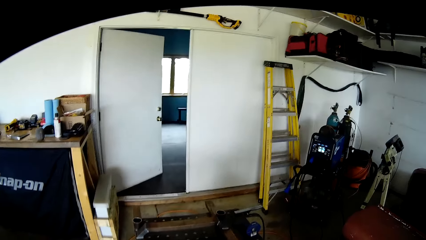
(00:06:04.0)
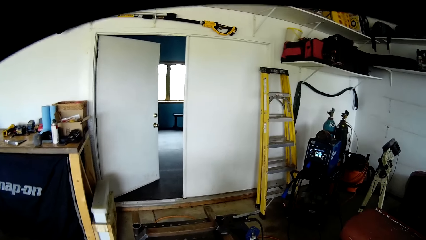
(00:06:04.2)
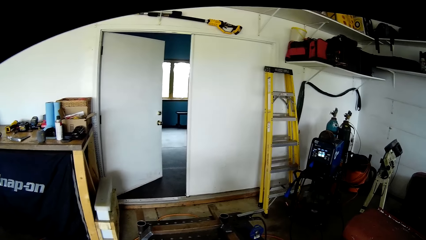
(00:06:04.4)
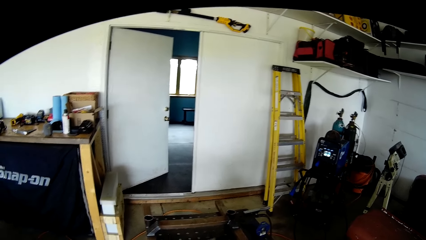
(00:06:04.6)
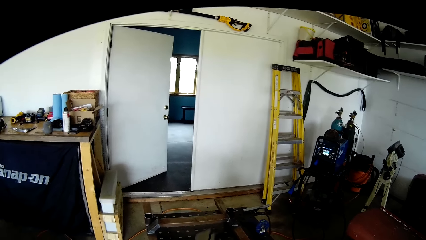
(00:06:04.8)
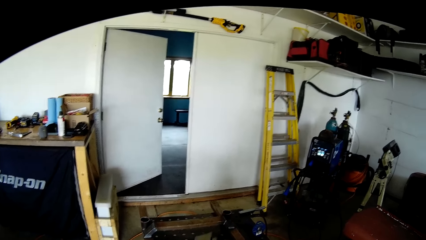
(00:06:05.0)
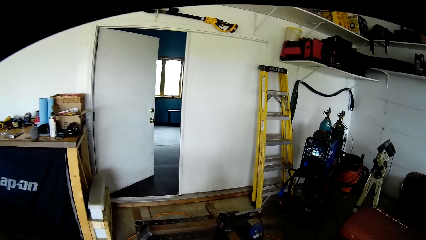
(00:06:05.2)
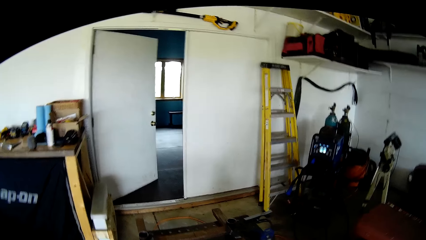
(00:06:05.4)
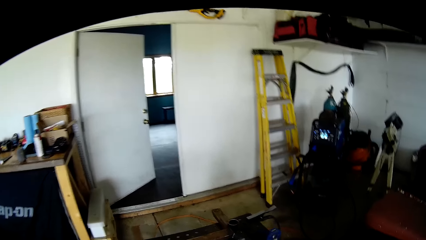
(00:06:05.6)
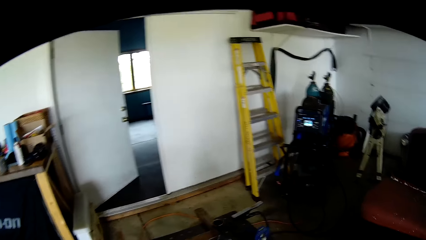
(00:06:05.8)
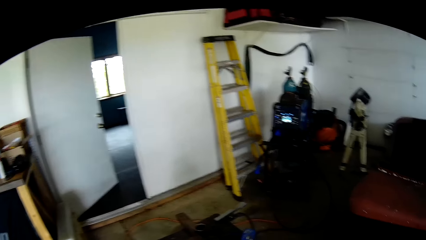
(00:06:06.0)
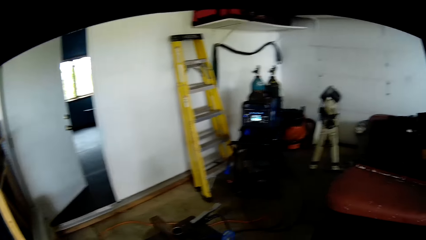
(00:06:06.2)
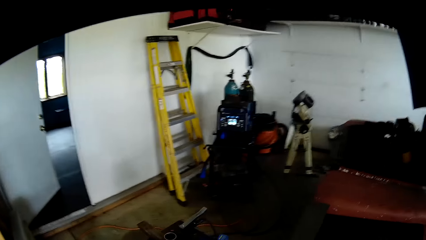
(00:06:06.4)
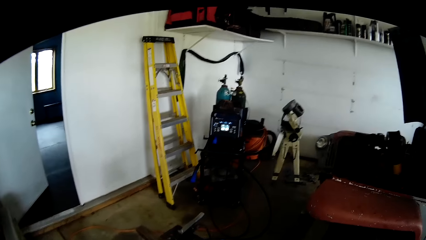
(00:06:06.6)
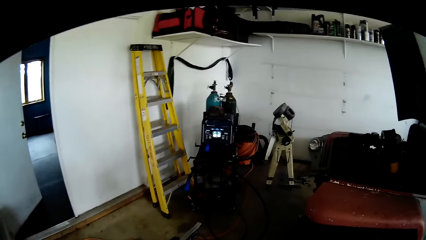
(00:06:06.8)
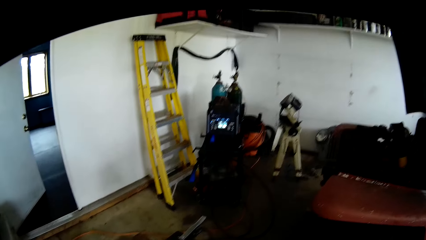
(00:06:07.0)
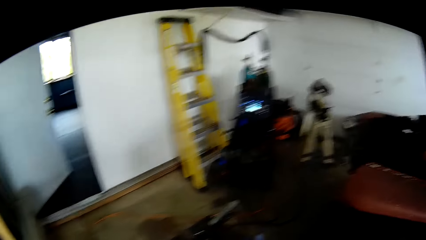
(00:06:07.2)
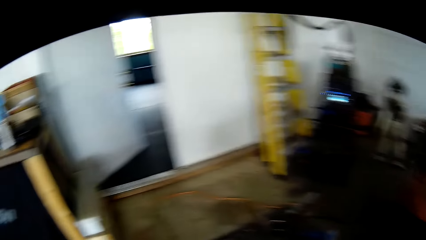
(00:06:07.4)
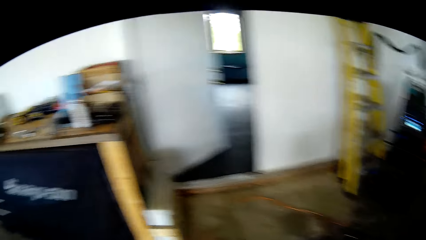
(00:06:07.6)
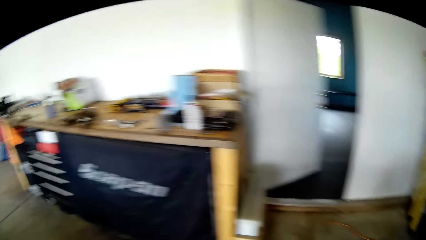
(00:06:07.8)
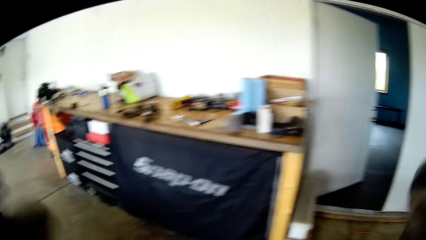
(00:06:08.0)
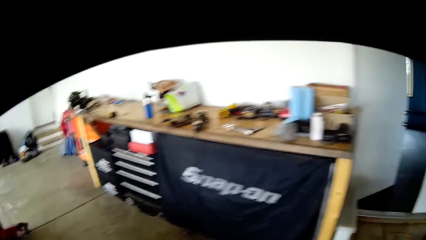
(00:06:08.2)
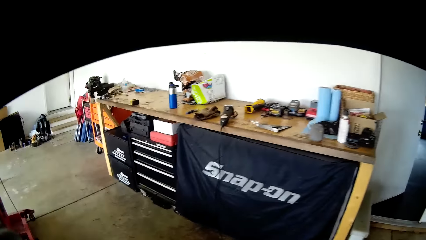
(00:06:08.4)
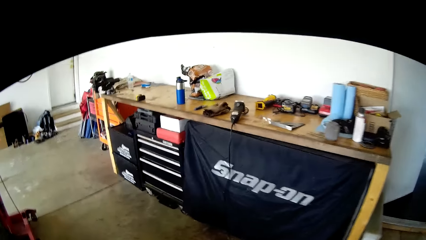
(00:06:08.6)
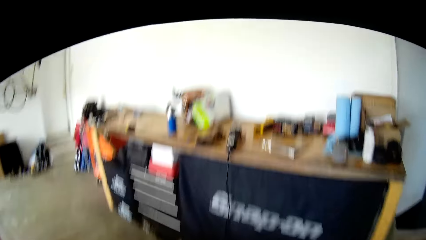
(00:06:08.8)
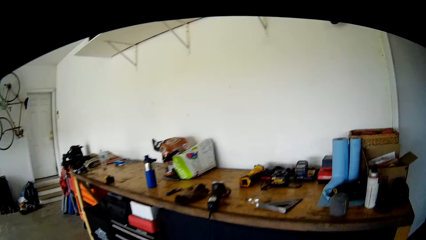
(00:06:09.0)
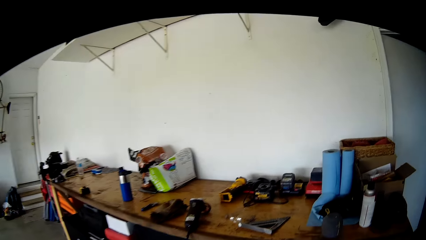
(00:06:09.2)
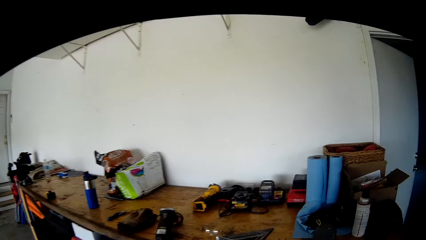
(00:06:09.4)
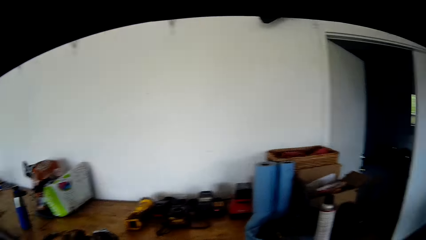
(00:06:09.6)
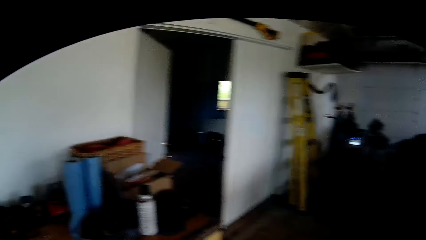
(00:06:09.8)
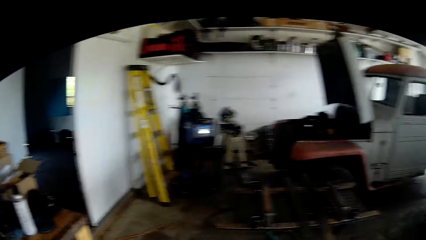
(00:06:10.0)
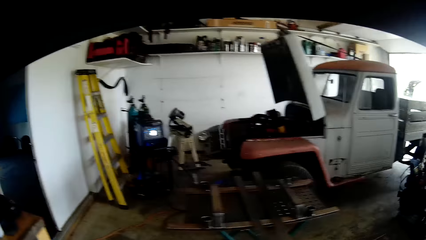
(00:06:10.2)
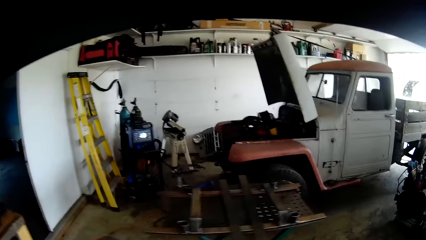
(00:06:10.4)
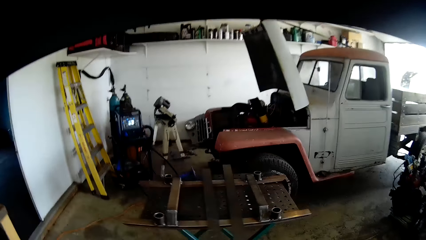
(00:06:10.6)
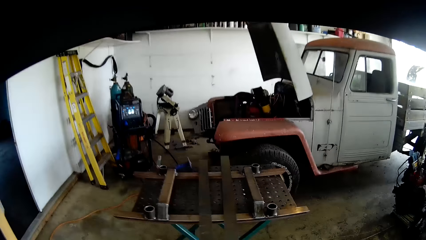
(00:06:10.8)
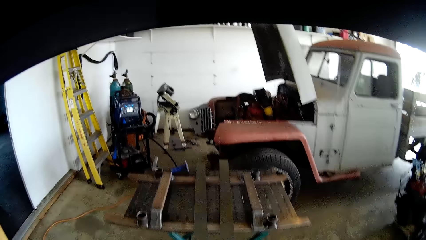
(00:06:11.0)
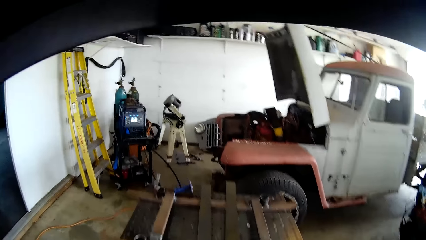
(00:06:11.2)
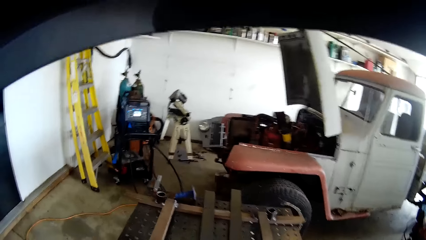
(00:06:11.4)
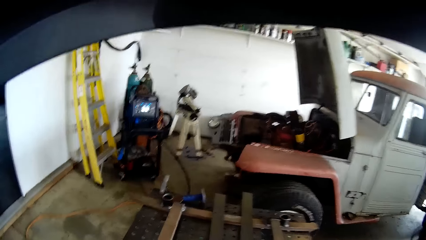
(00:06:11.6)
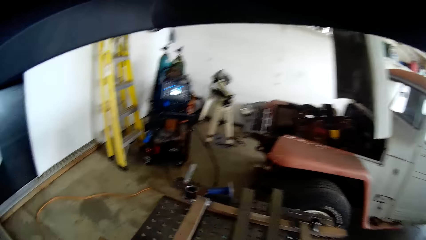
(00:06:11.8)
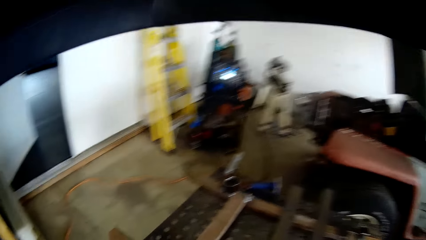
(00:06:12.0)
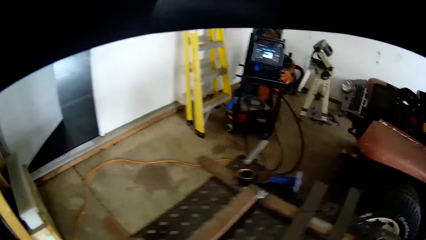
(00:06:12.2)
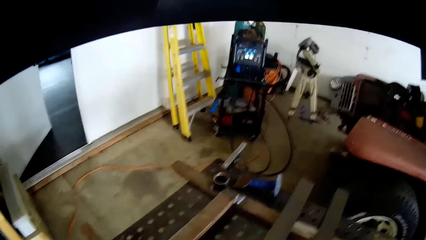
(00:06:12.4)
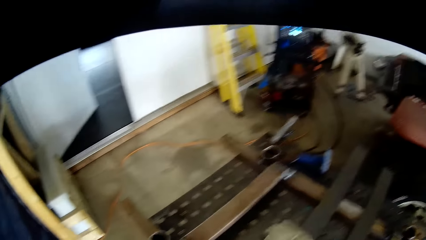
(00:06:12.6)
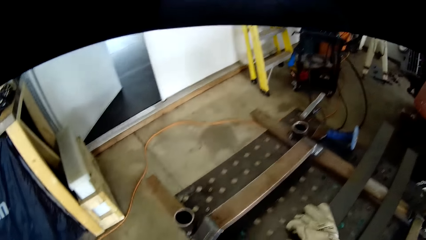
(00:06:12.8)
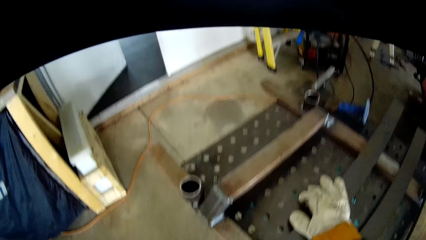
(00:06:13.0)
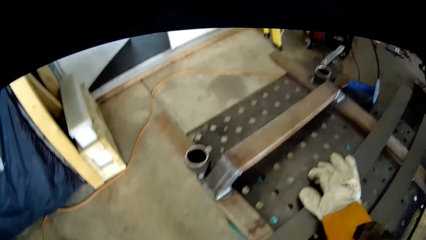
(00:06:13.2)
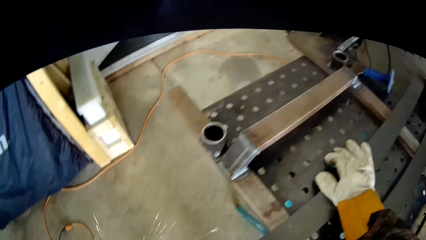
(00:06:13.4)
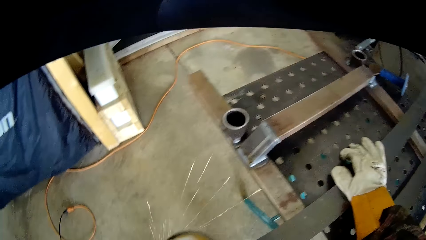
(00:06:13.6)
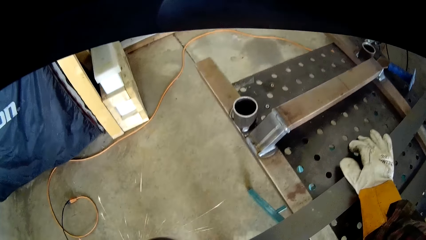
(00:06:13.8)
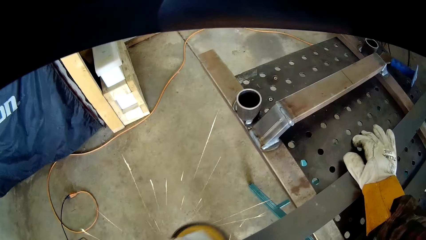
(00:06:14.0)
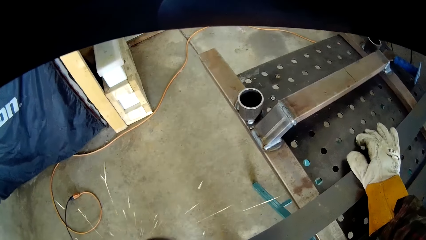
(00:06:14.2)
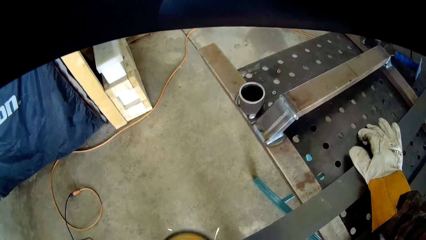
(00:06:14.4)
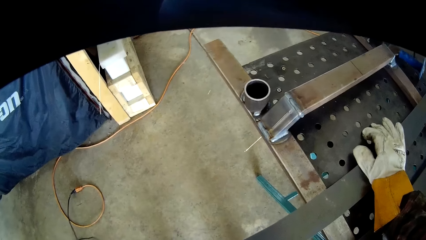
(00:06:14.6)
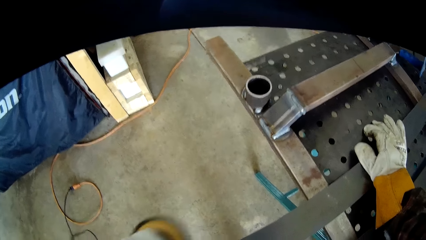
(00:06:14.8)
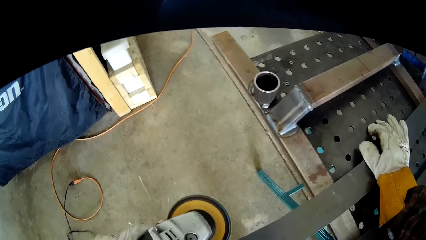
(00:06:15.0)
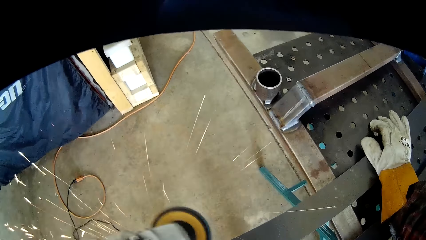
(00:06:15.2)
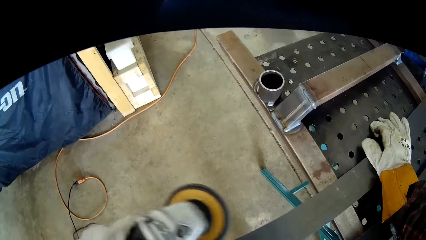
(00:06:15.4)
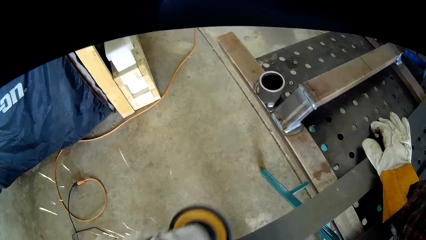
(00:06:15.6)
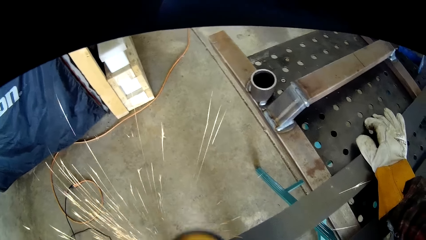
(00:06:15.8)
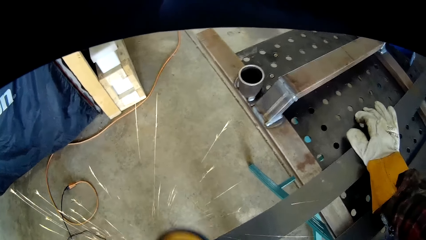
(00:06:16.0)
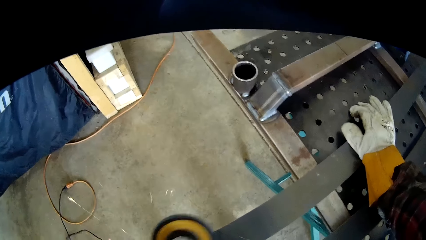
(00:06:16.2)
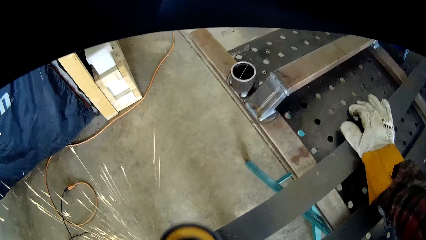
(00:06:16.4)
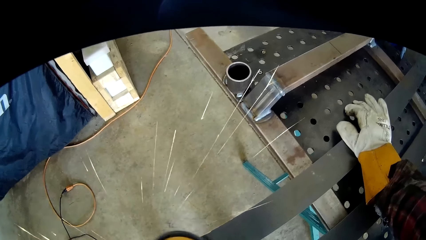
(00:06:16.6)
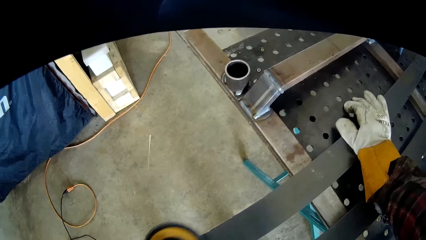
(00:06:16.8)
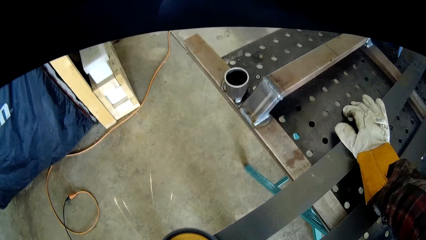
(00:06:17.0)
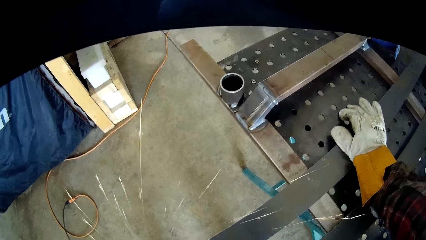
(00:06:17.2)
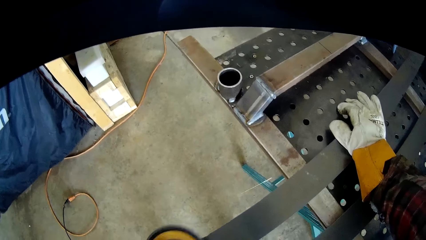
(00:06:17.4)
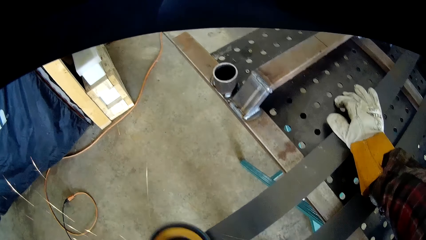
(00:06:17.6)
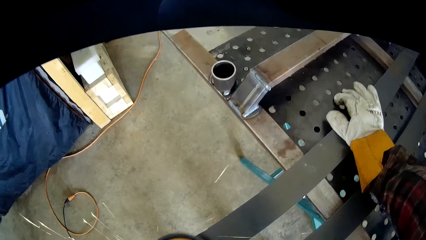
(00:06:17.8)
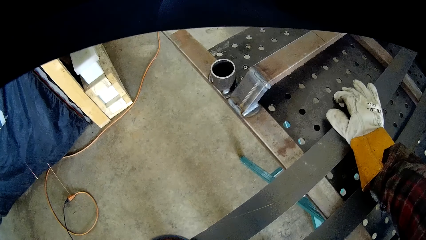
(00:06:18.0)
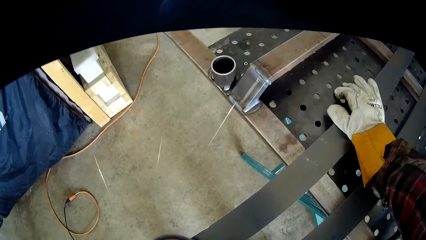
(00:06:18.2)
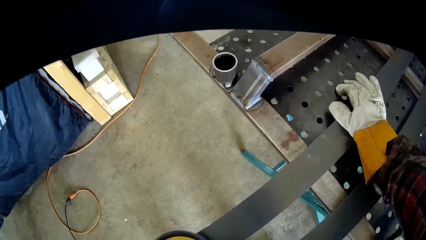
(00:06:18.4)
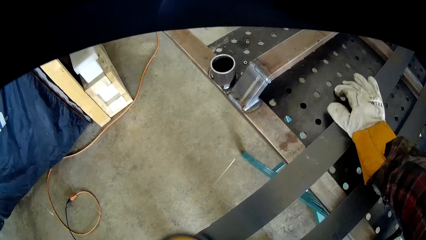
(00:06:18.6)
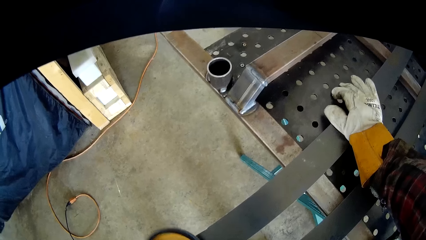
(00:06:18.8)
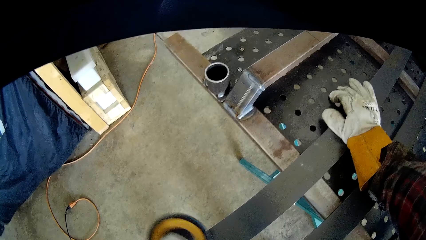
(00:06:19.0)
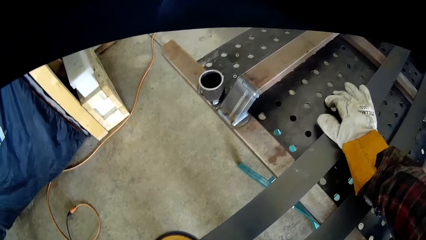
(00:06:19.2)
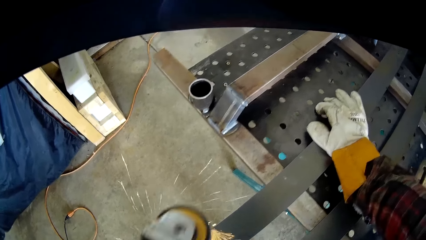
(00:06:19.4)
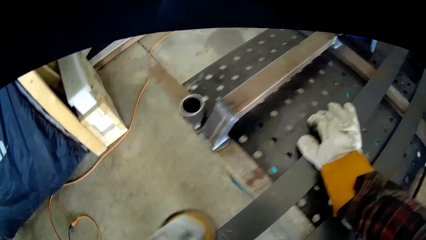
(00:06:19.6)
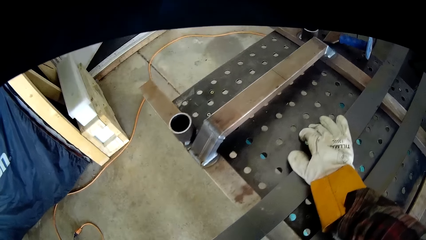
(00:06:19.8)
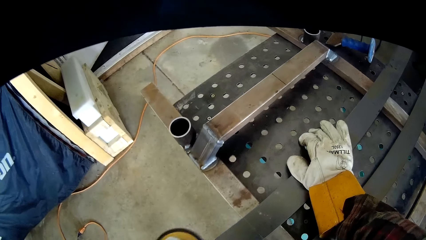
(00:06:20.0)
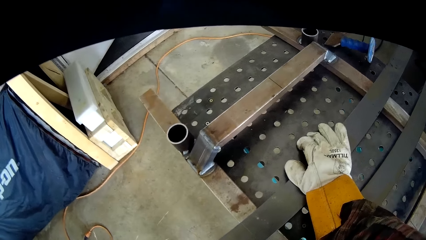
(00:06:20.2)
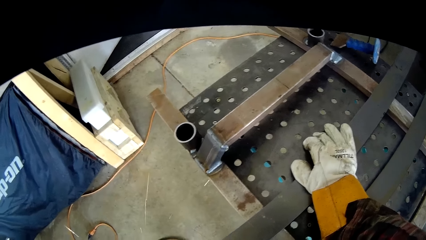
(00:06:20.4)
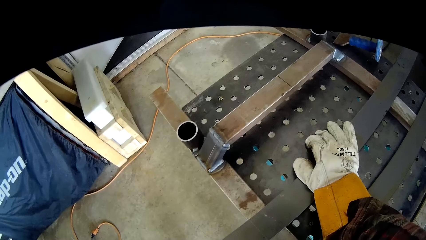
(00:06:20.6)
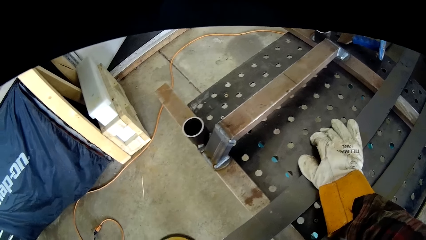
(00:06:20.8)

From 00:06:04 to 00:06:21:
The camera wearer holds down a metal panel on the workshop table with his right hand. He files the iron with a filing machine.
